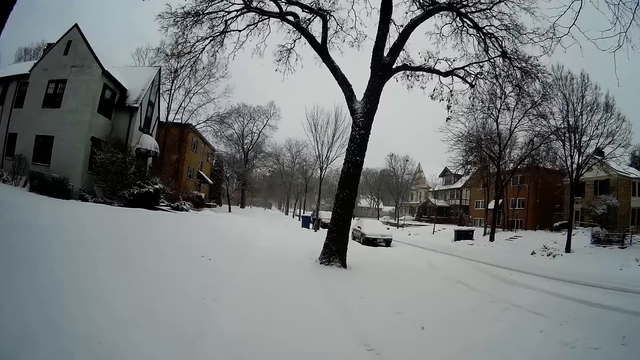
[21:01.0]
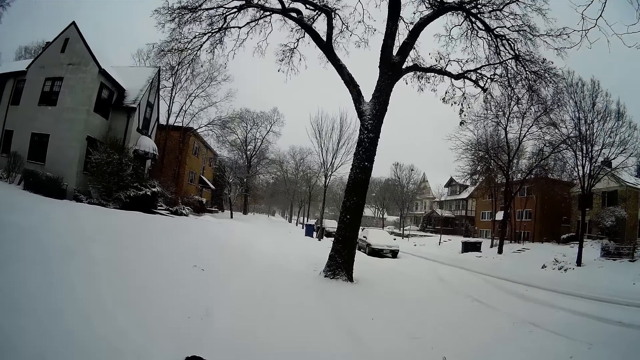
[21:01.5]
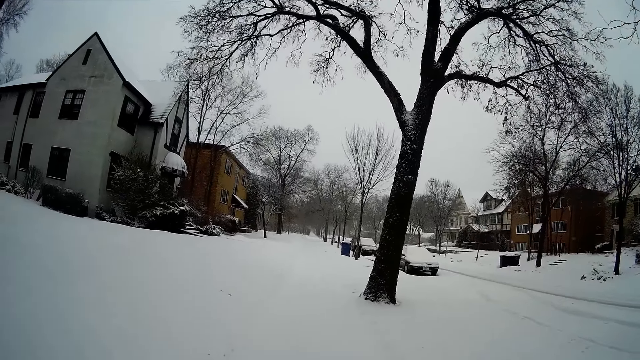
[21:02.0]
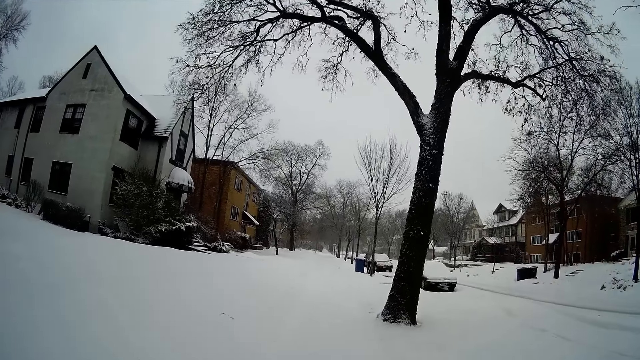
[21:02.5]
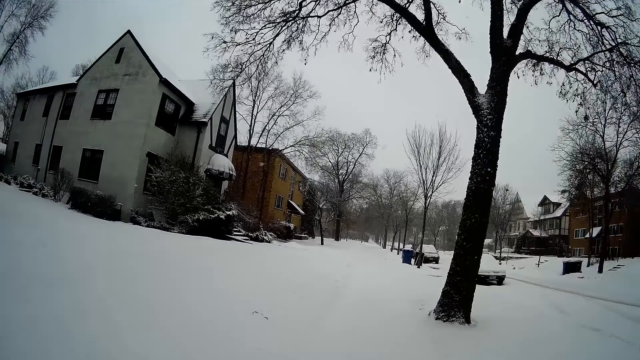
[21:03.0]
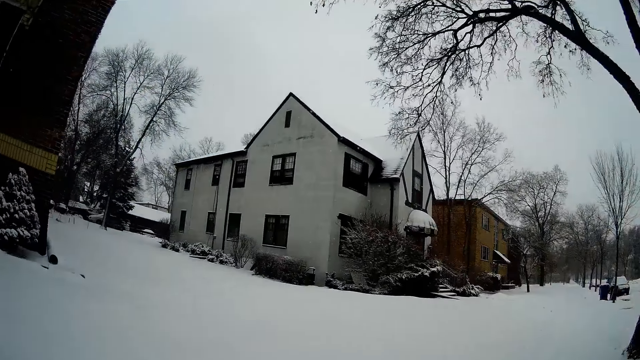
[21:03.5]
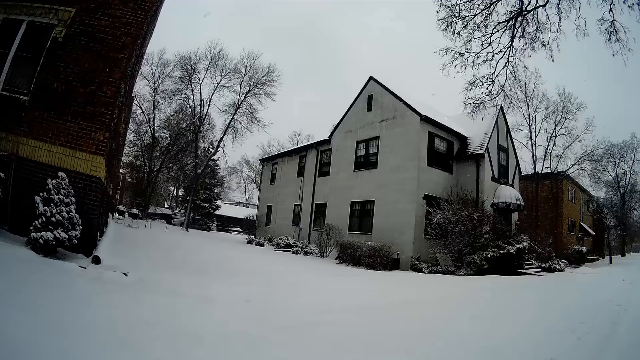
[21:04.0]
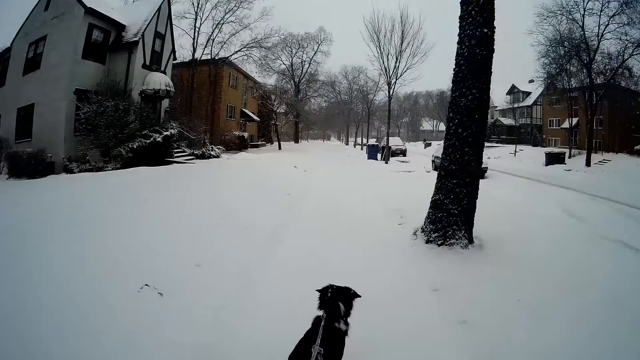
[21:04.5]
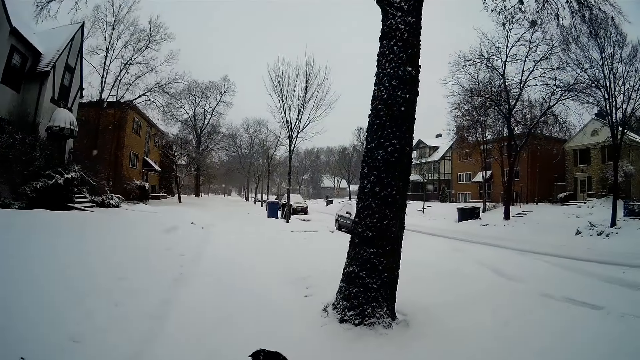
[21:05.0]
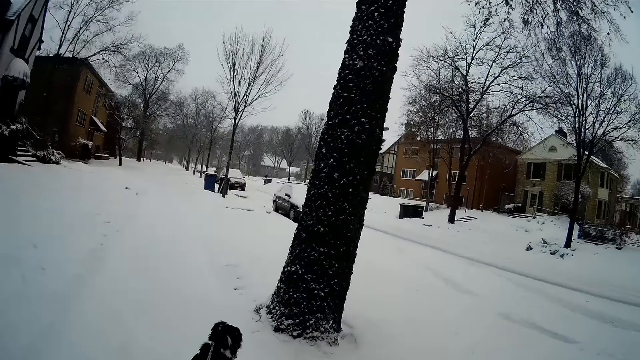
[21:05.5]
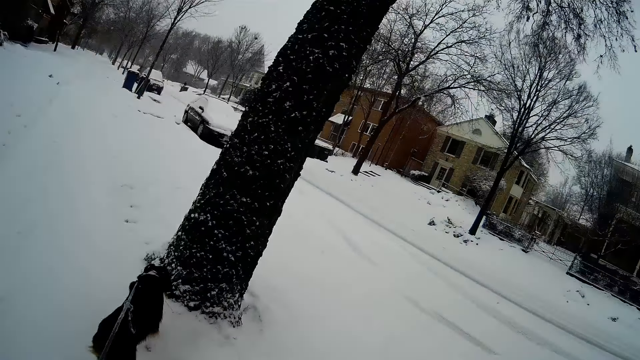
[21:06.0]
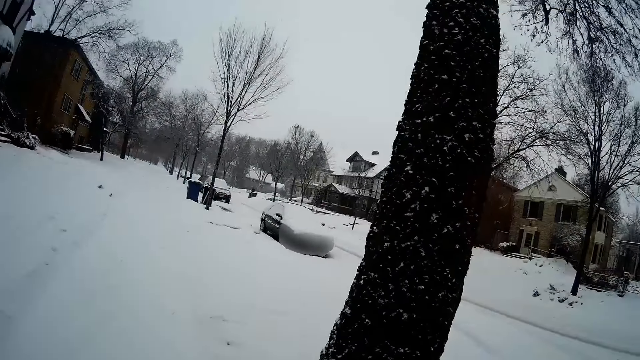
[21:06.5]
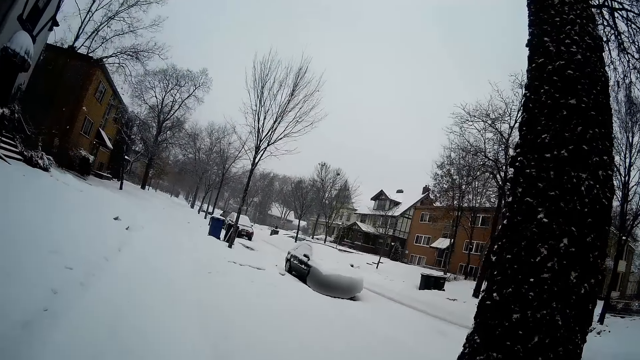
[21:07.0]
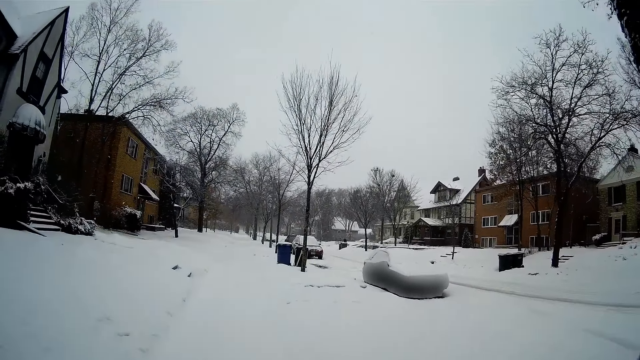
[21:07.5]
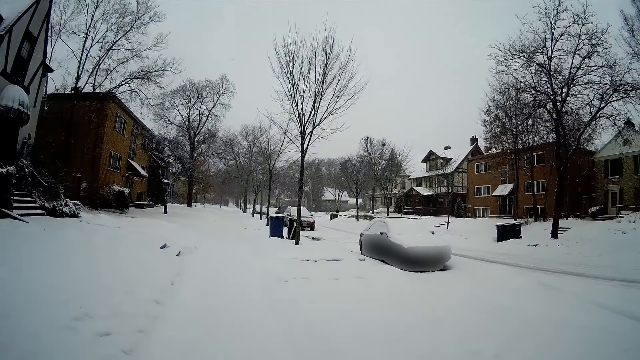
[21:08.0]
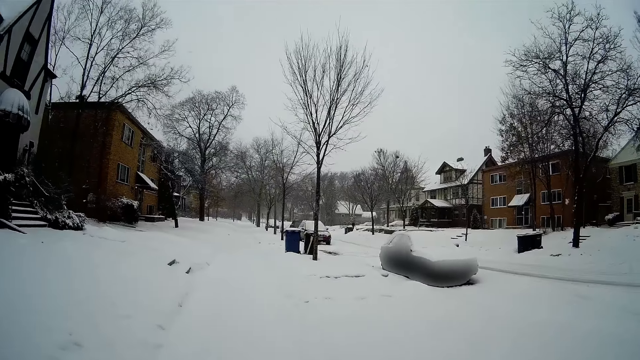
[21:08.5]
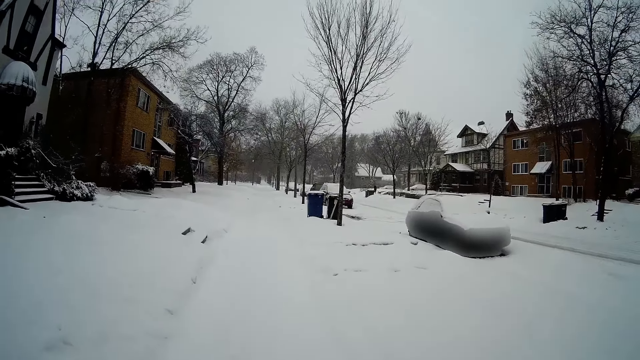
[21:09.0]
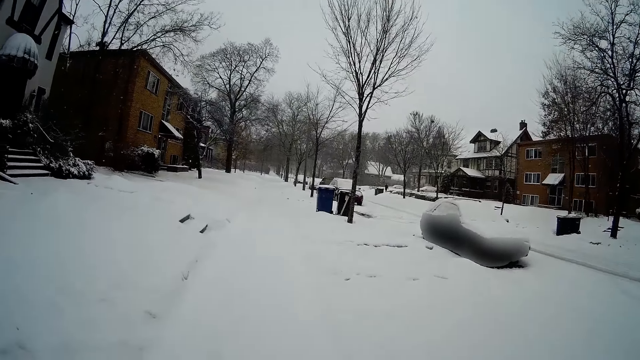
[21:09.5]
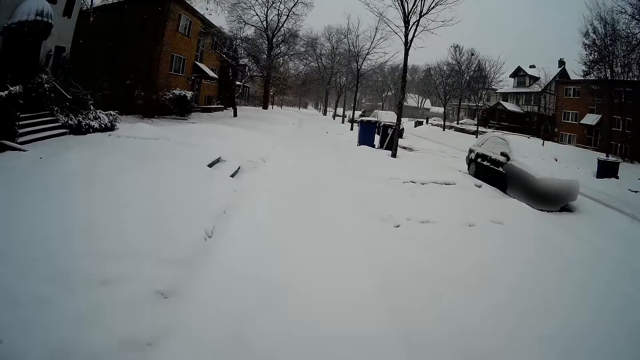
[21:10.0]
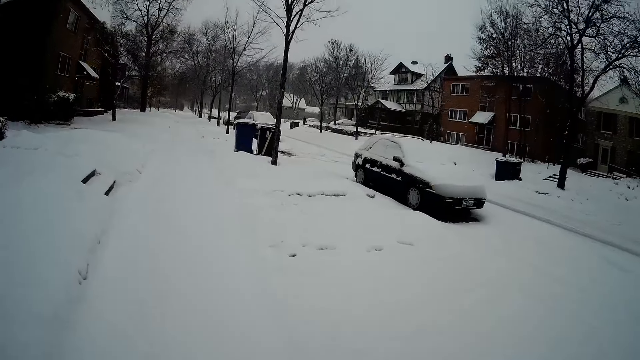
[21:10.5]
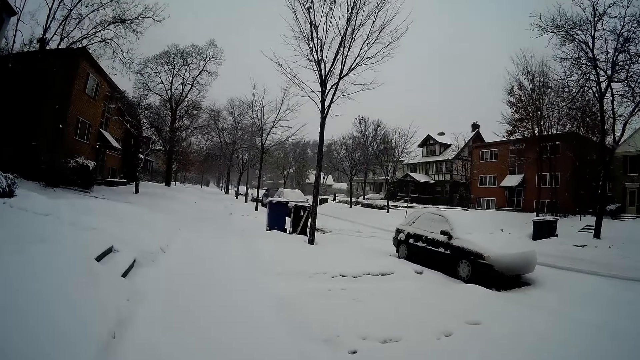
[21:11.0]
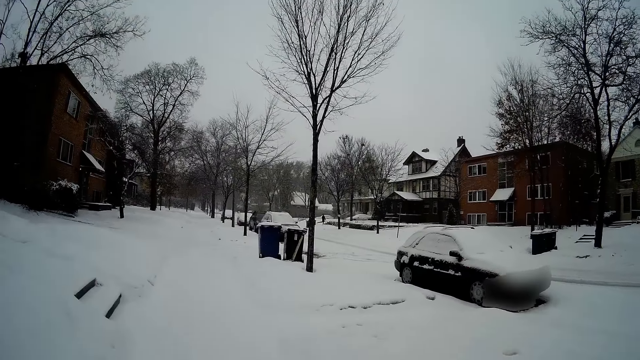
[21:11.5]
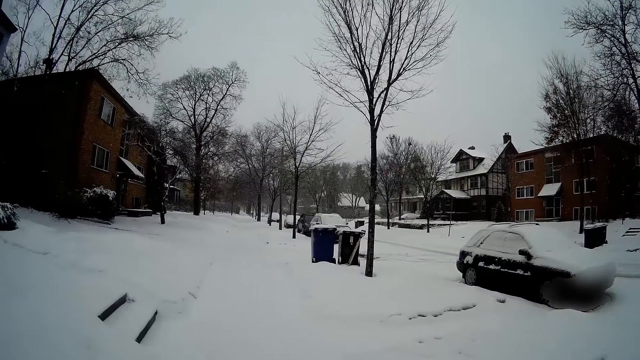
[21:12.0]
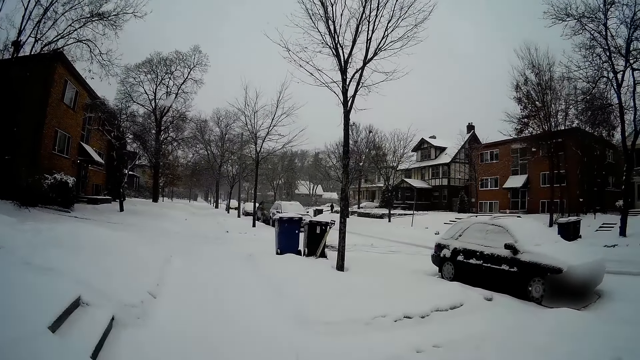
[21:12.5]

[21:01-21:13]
The camera wearer looks around. They walk around.

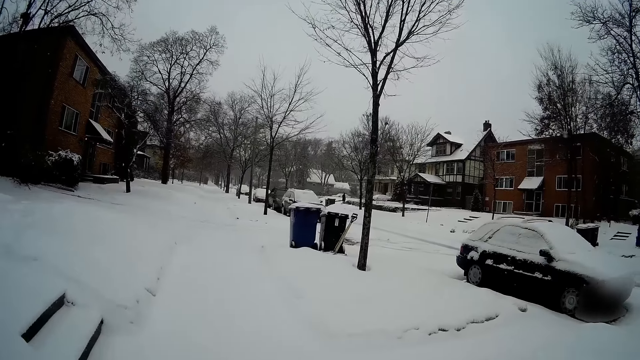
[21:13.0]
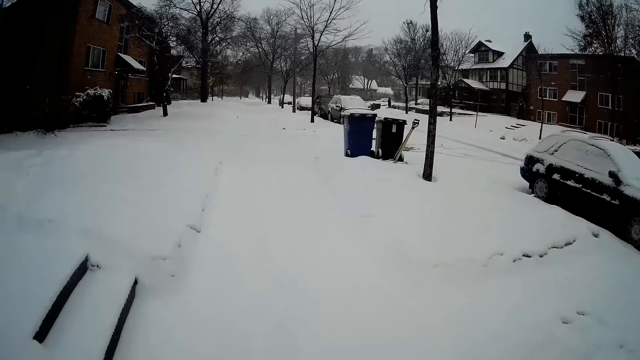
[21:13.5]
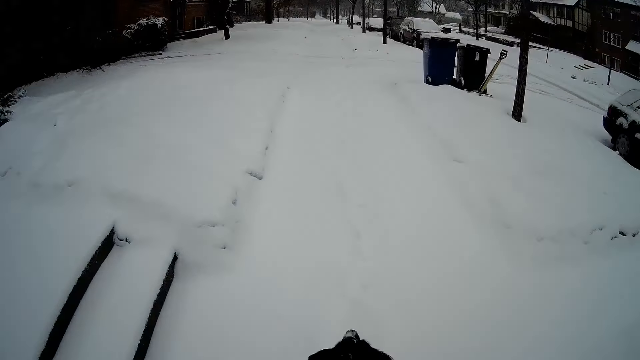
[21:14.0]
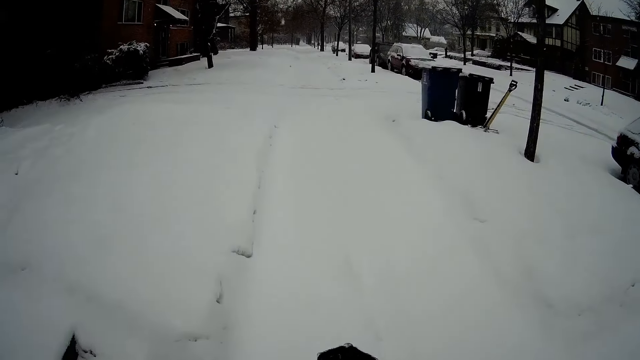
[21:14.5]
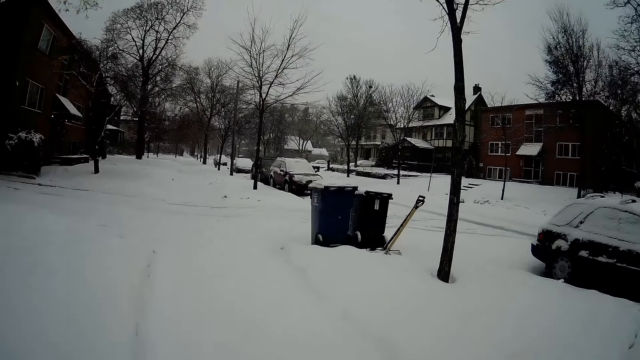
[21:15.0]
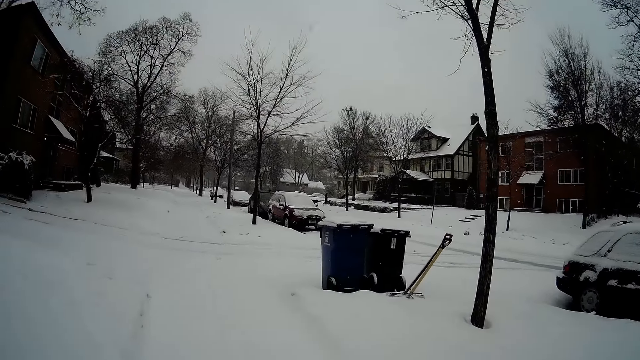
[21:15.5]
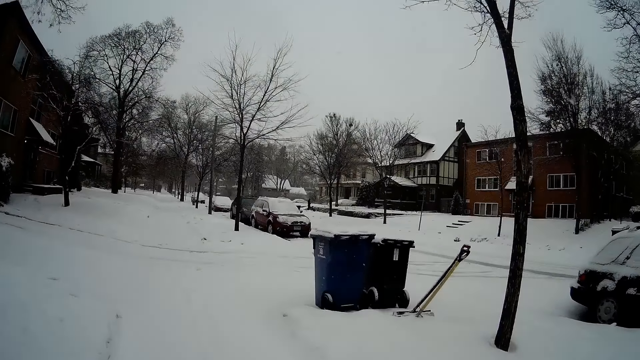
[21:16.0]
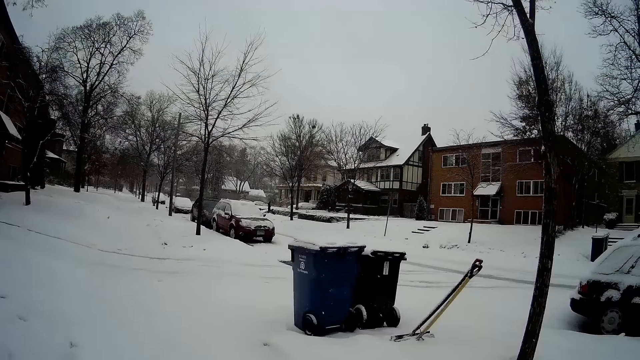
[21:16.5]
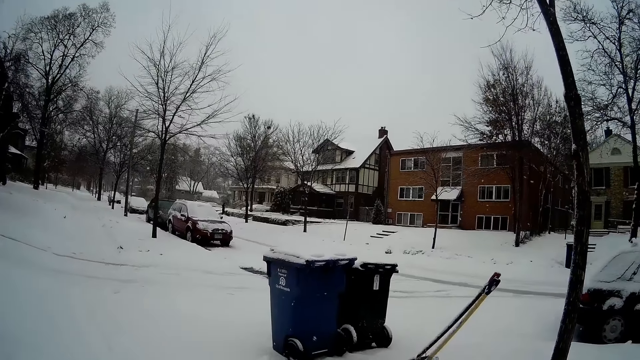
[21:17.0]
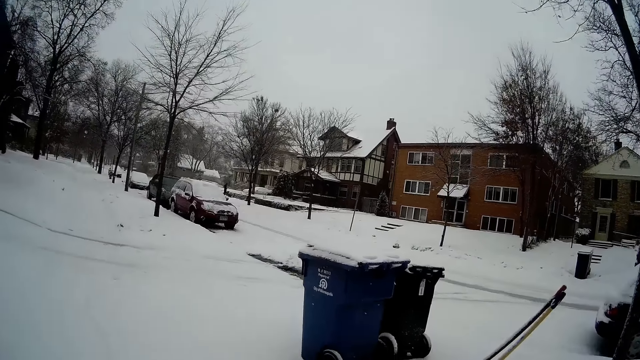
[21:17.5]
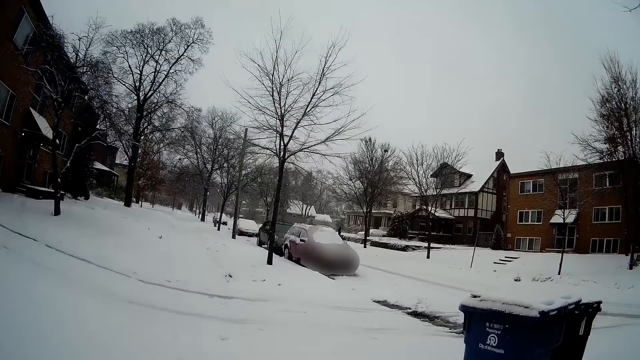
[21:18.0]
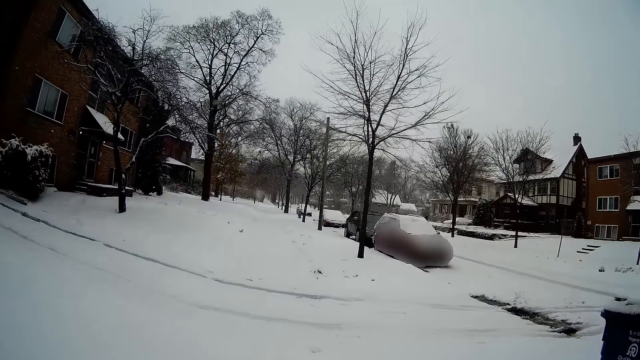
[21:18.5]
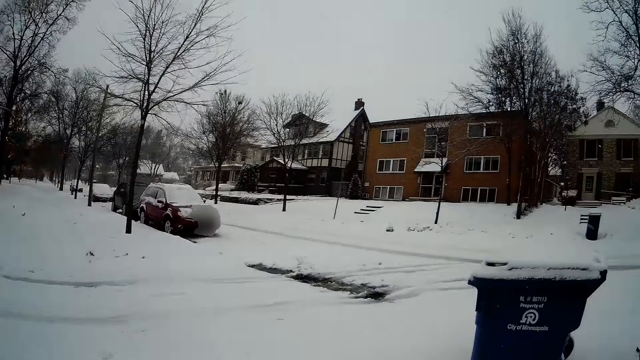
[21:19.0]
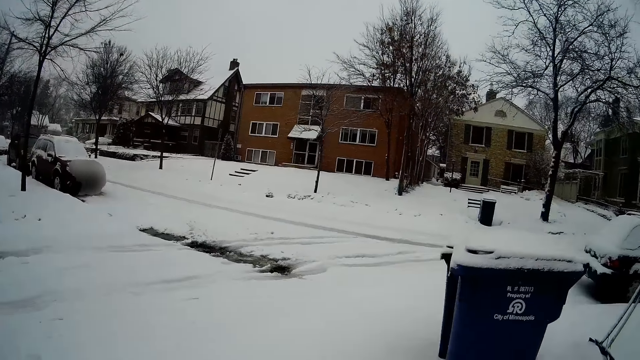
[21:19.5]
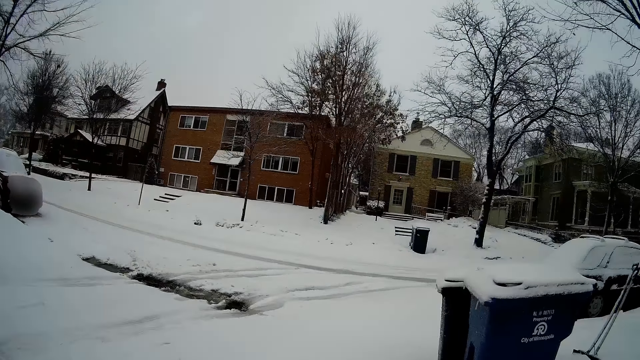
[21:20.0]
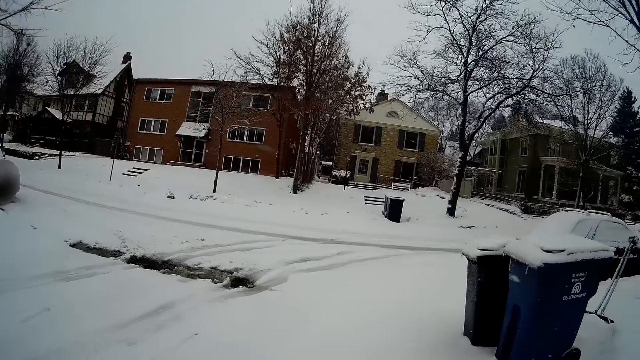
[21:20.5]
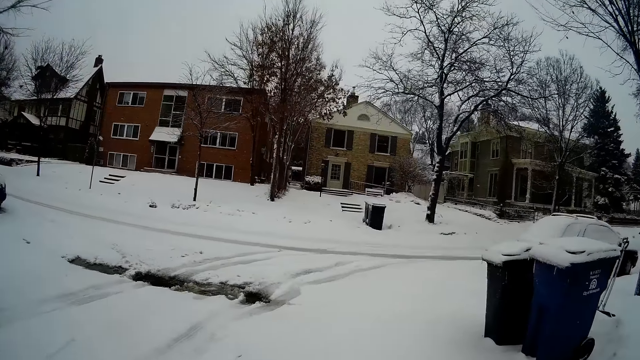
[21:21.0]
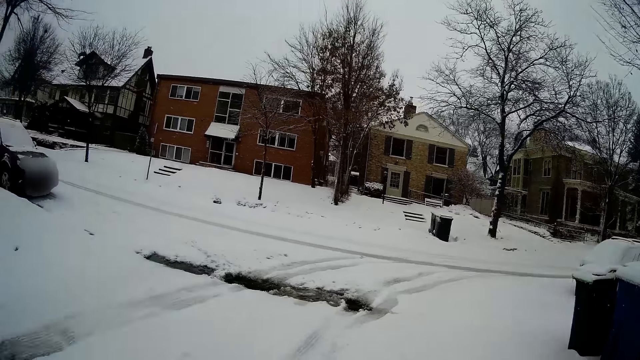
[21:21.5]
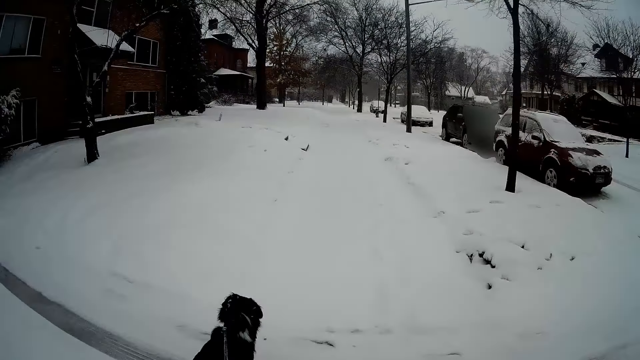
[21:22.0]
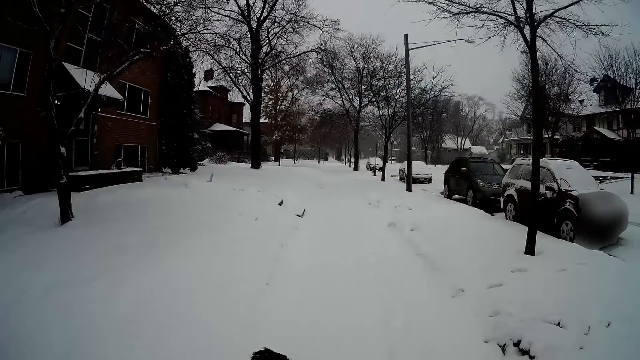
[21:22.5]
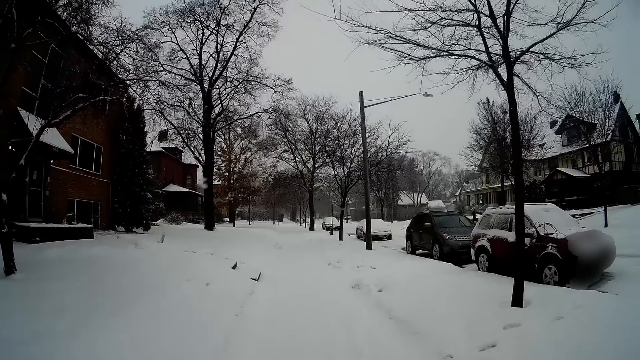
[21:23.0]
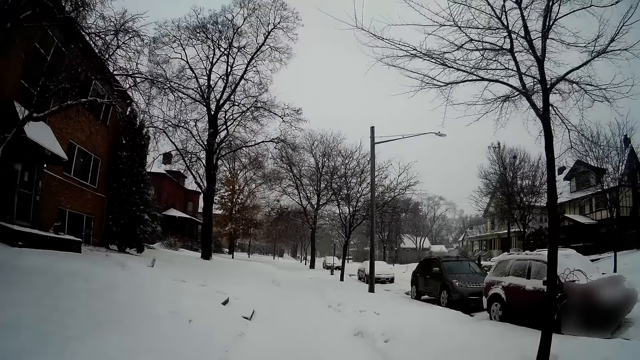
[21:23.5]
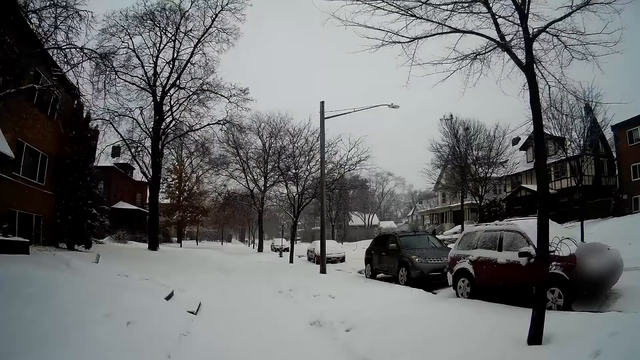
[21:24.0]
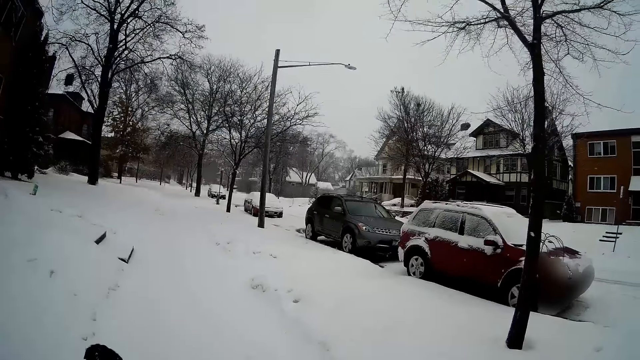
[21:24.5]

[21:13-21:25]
The camera wearer looks around. They walk around.
